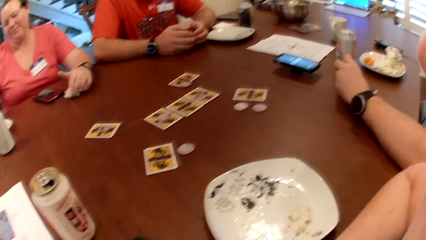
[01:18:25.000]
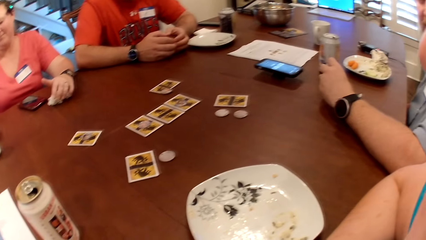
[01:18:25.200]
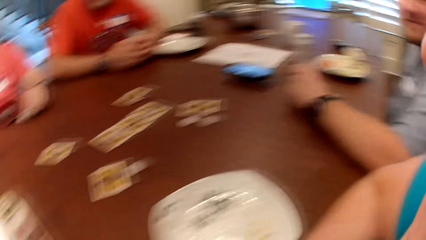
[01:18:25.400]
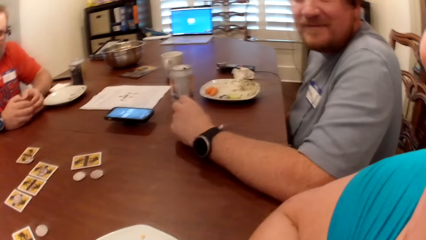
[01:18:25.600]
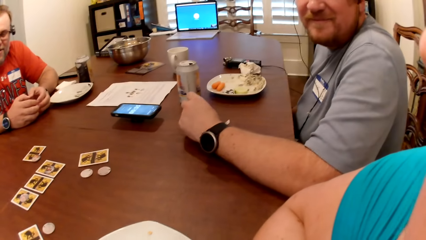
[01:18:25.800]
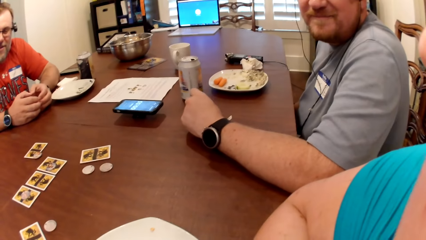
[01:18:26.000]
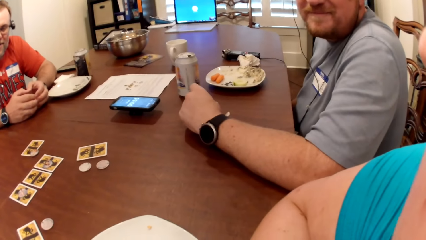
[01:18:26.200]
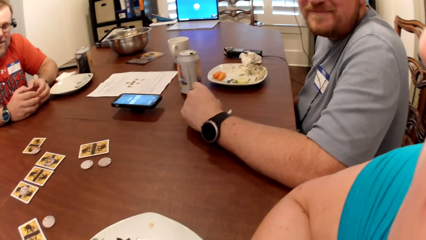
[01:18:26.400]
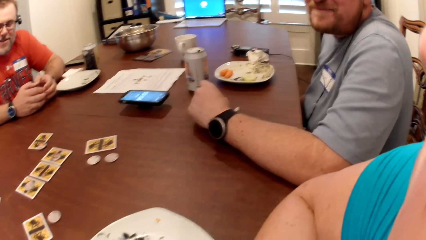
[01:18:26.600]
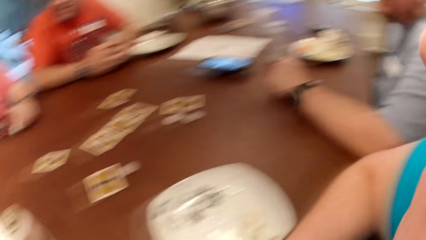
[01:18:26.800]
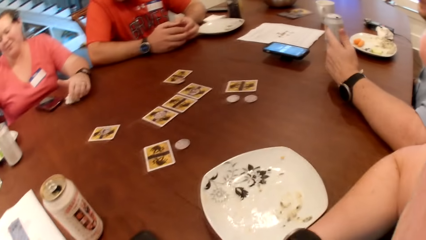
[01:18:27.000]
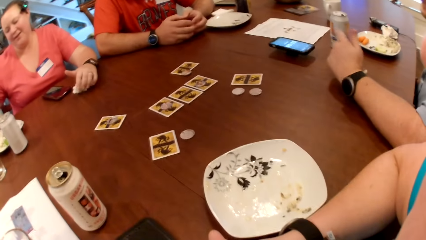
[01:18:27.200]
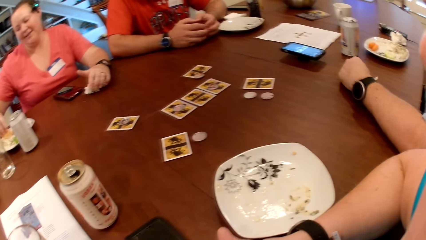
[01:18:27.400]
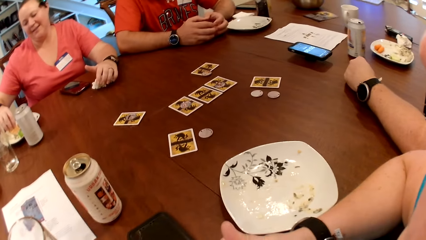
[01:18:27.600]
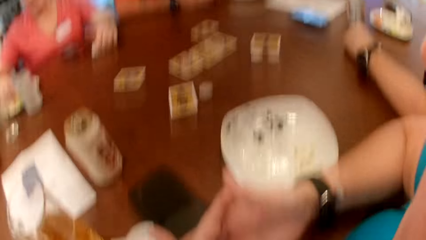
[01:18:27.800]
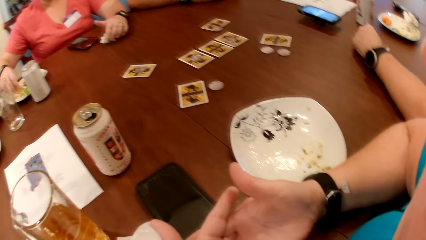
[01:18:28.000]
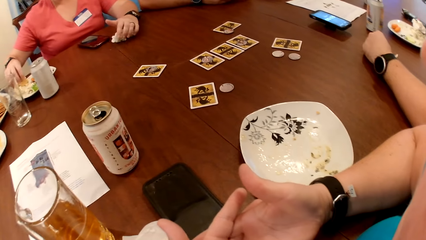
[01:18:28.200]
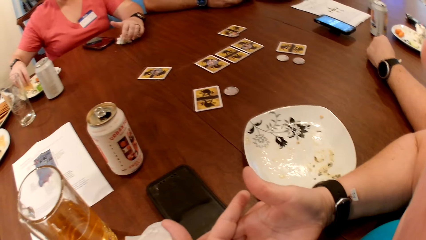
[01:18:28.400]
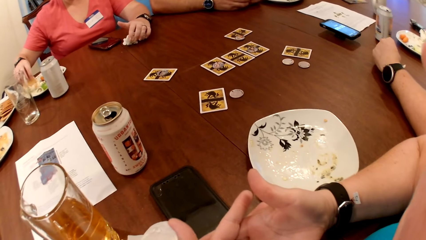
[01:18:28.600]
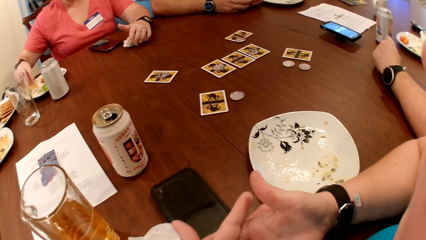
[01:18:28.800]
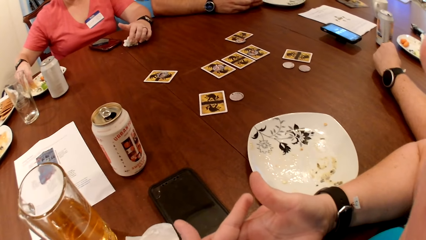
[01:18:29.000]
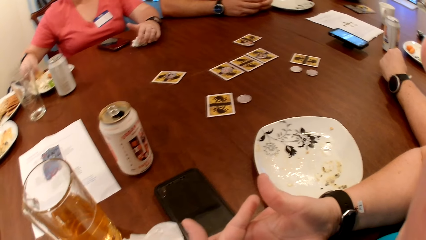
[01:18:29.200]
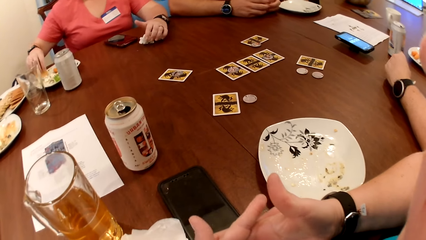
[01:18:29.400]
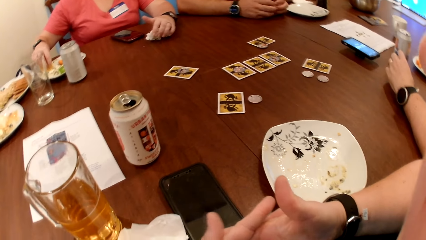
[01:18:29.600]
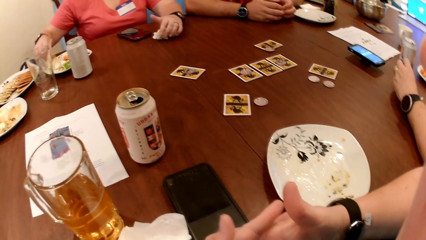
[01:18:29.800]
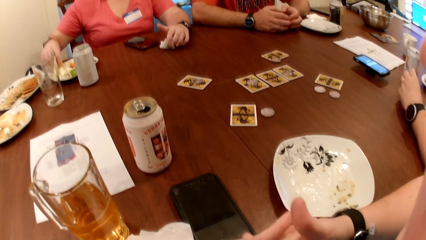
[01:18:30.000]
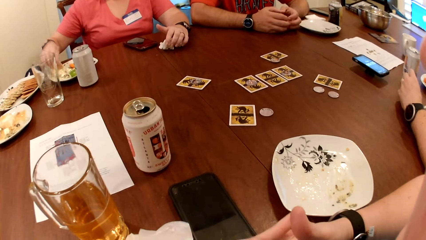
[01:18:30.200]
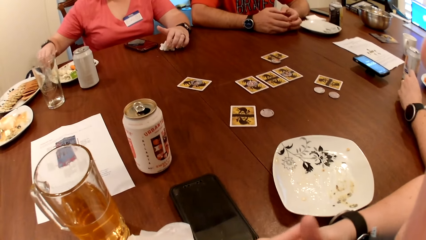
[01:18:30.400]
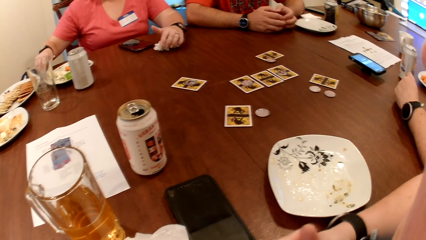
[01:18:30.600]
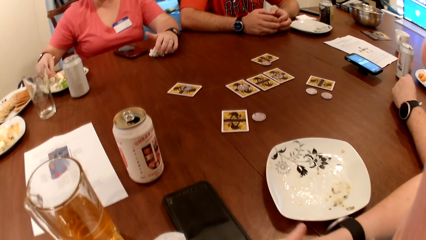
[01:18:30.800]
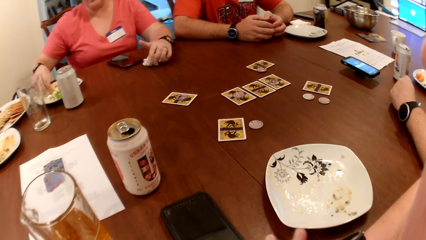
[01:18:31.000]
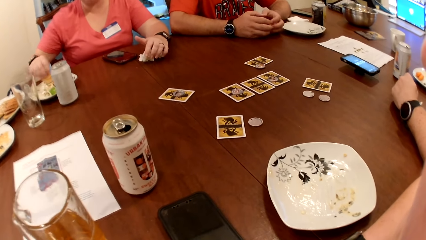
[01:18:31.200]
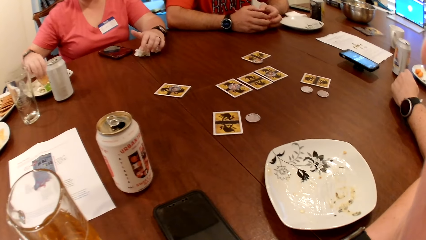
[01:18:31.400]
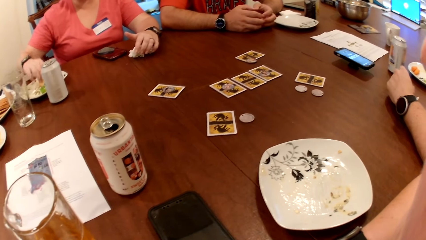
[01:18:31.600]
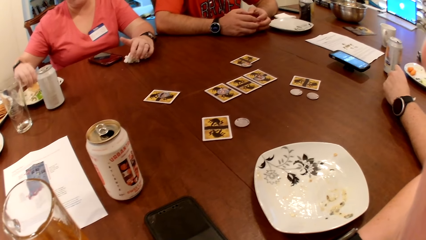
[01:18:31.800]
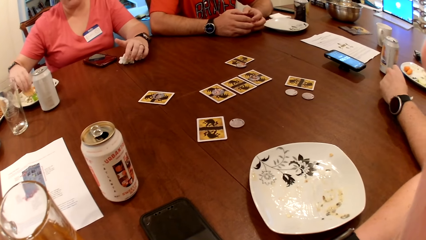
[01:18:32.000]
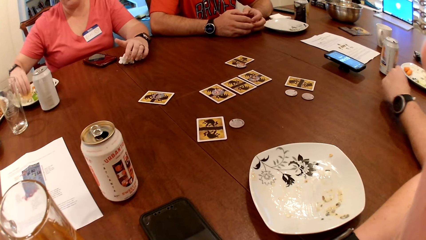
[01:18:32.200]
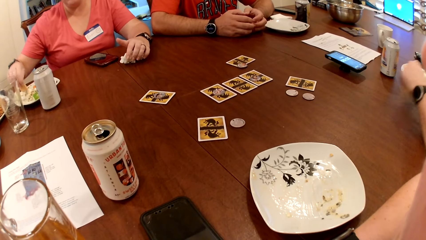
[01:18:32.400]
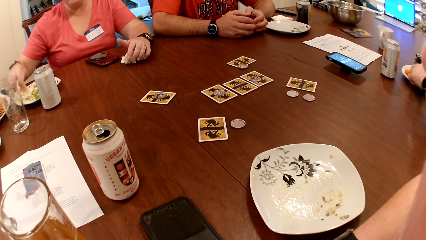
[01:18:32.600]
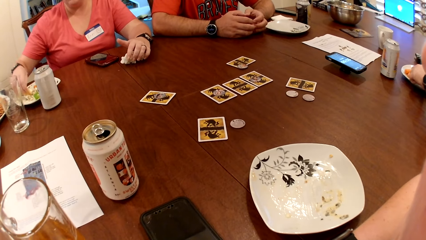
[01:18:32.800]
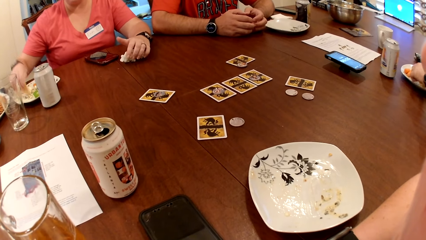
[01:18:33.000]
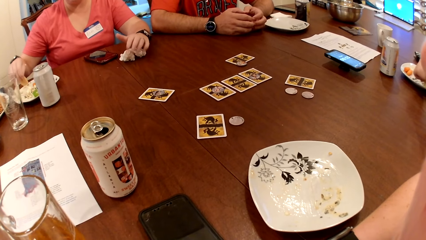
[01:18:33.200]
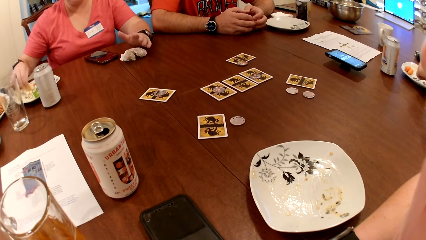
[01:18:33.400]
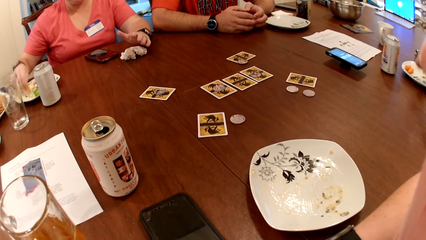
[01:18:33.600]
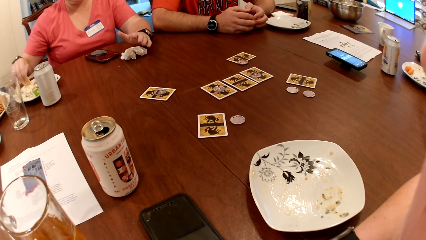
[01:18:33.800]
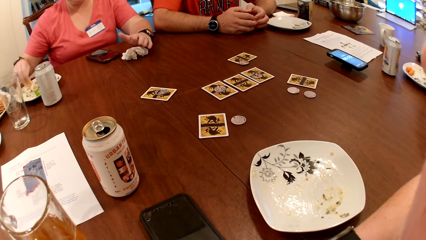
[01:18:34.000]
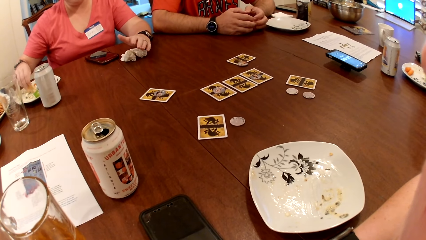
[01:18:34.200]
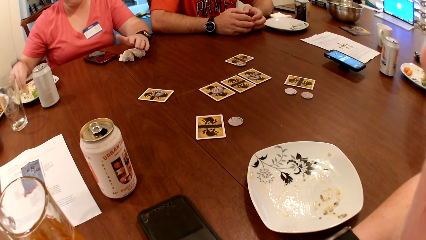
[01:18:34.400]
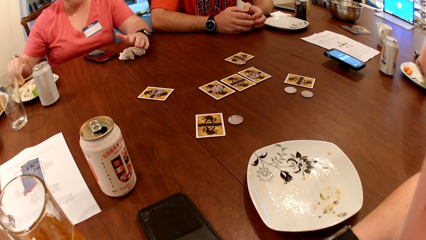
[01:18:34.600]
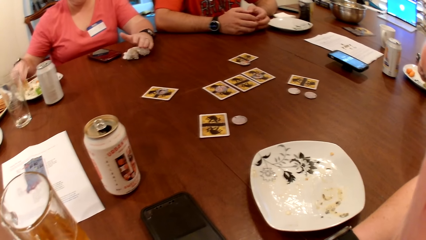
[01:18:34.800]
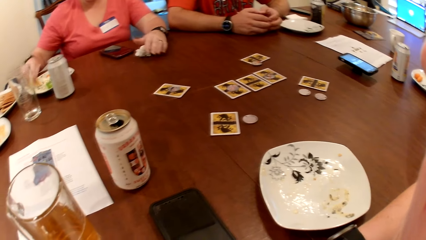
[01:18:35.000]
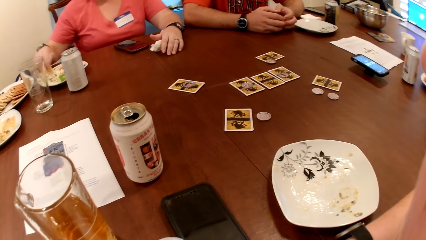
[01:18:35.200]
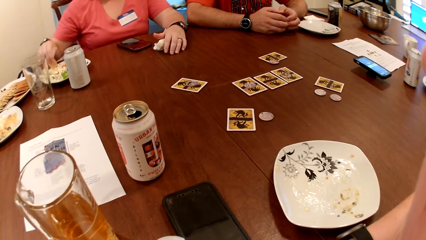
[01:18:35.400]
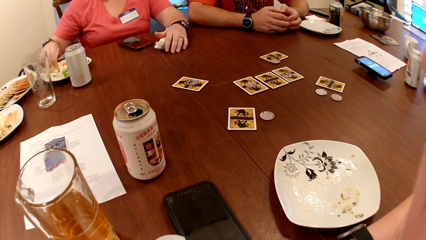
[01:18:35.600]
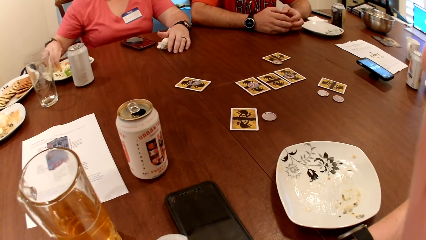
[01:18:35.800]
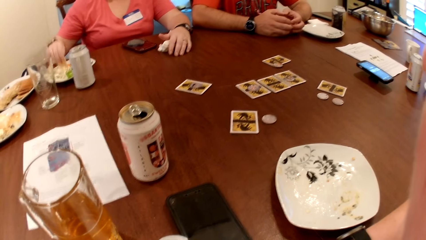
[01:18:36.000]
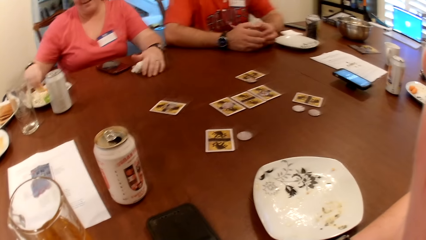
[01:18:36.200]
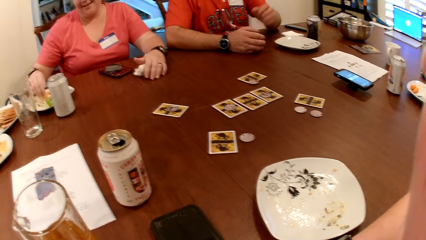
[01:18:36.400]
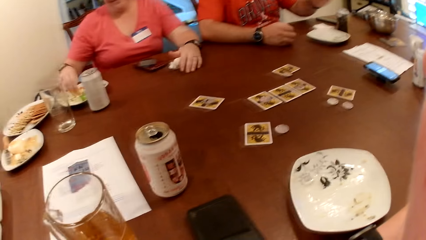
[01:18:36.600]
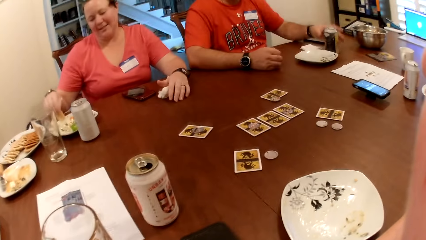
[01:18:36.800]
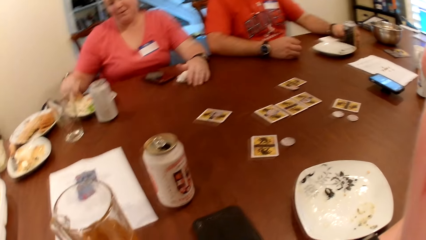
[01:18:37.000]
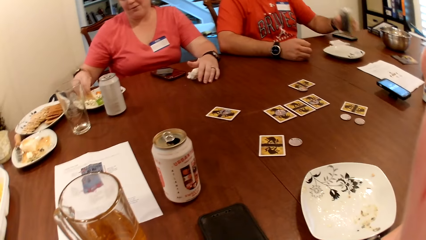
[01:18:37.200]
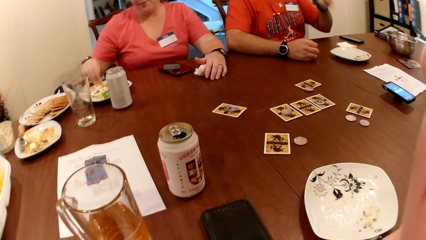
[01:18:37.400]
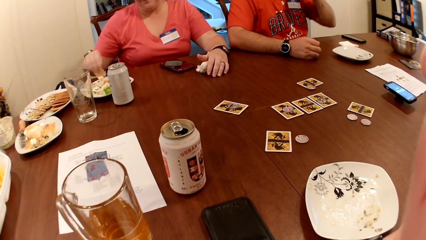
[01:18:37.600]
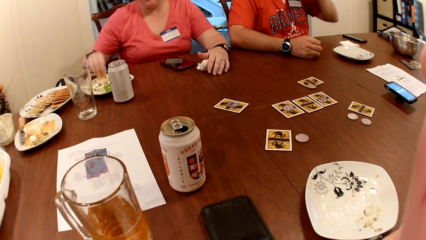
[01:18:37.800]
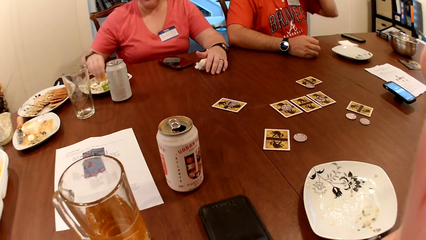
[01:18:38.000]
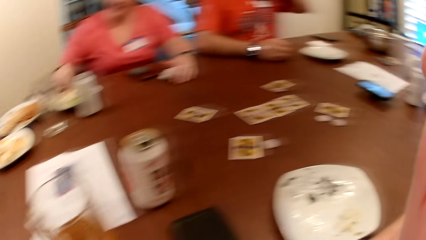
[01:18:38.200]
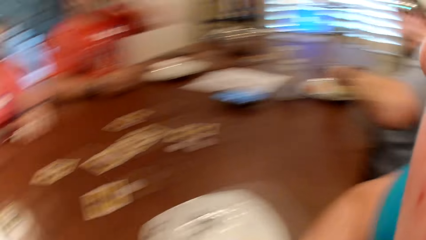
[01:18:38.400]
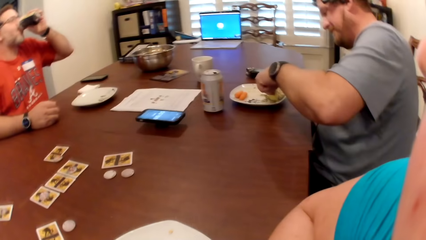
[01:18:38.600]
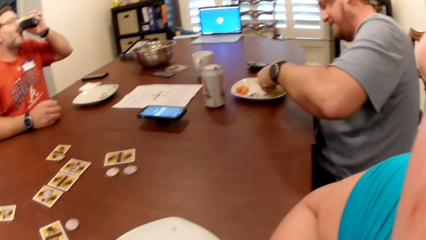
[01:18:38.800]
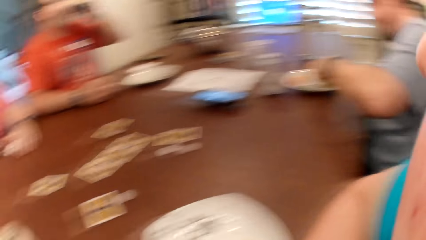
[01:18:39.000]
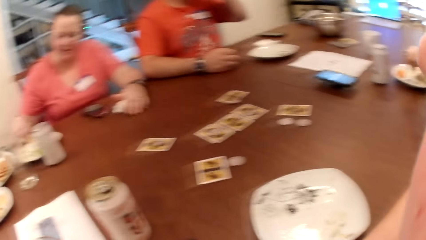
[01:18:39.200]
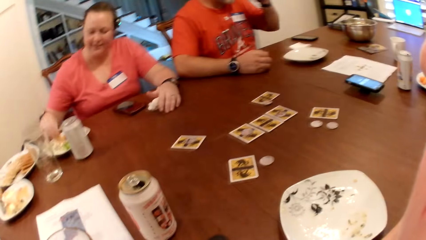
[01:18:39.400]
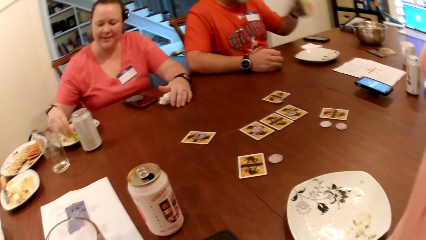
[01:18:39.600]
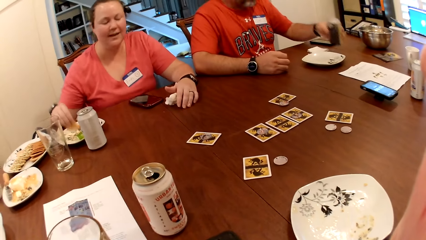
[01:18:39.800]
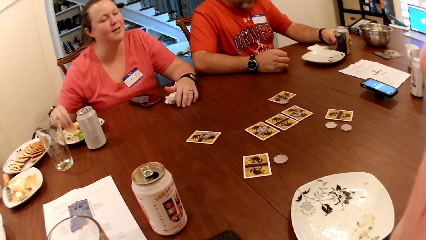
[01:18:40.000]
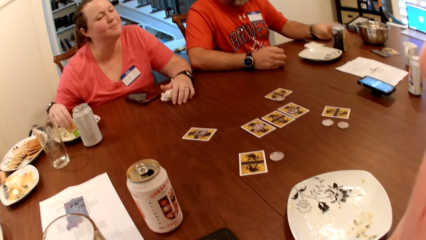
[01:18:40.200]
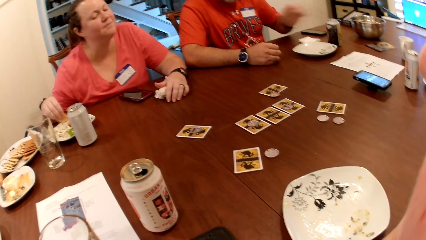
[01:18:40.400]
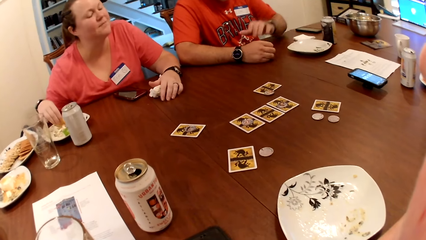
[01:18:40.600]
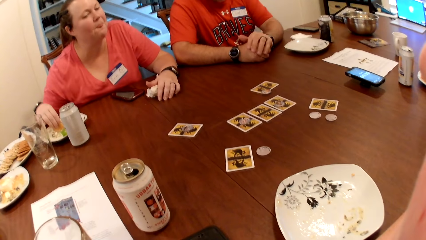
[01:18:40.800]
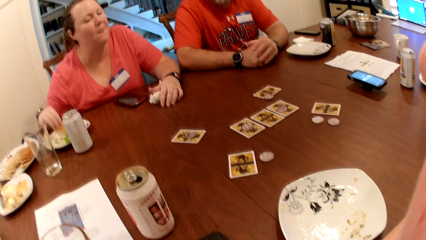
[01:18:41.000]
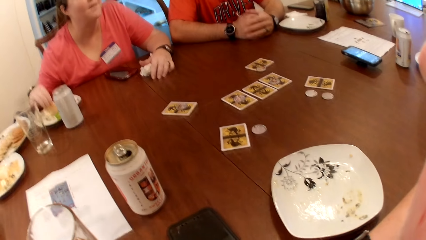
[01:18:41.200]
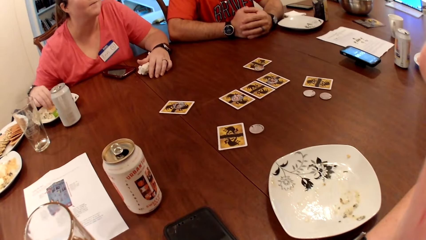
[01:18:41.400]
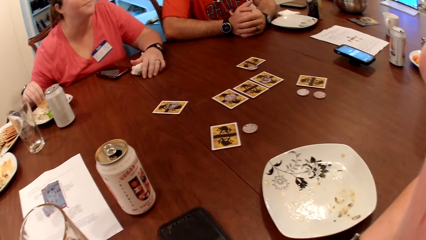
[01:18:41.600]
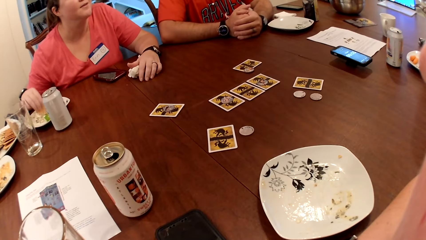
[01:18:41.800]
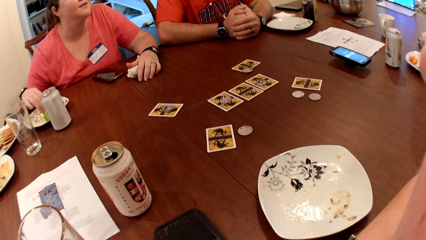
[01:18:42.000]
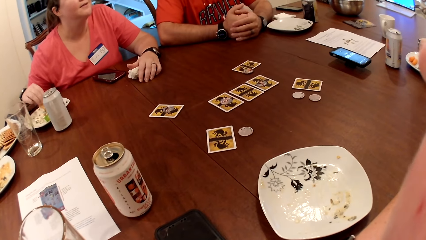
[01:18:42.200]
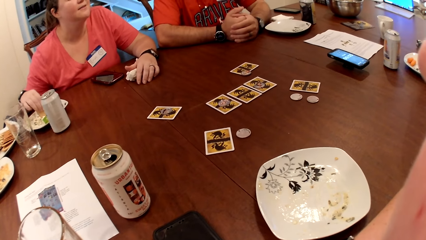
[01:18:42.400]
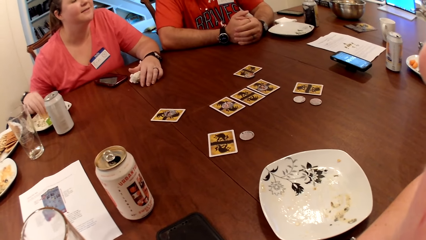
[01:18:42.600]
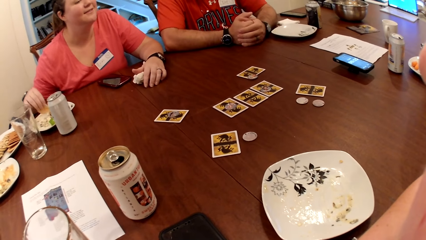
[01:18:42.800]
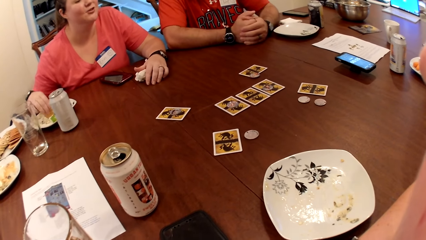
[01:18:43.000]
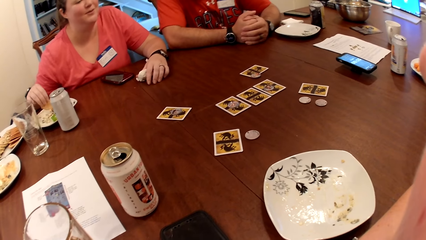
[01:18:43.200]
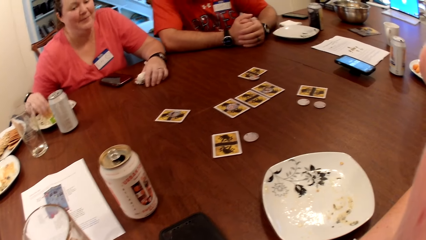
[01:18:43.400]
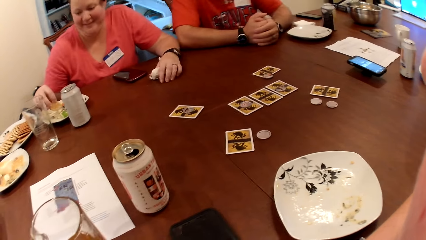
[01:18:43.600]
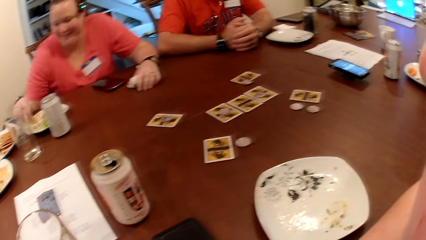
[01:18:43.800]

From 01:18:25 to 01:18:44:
A woman moves the crisps on the plate. The camera wearer moves the hand on the table. A man picks at the food in the plate on the table with his left hand. Another man picks up the can of soda from the table with his right hand. The other man drinks from the can of soda in his right hand. The first man picks at the food in the plate on the table with his left hand. The woman picks at the food in the plate on the table with her right hand. The other man drops the can of soda on the table with his right hand. The woman moves the food in the plate. The other man puts the hands together.
